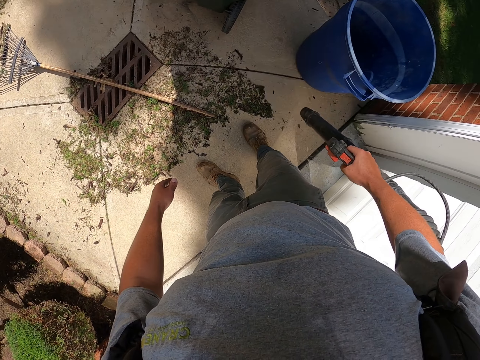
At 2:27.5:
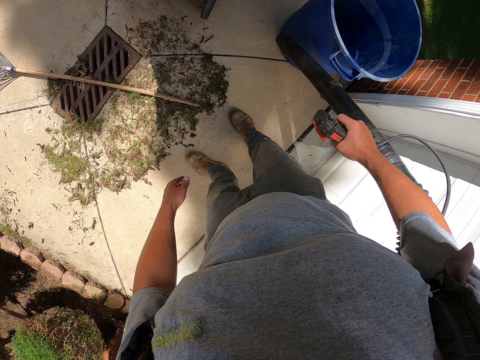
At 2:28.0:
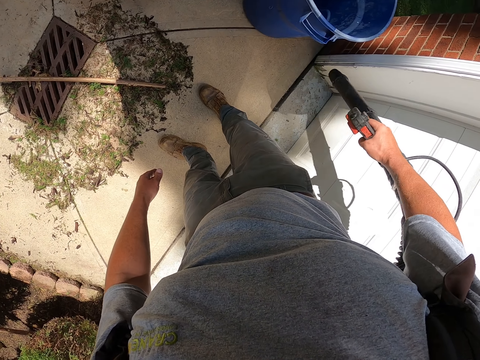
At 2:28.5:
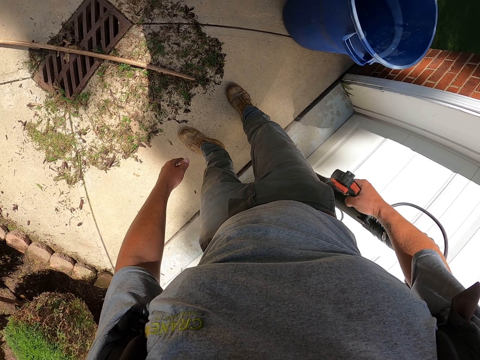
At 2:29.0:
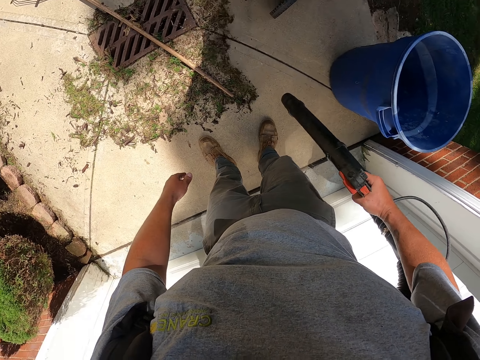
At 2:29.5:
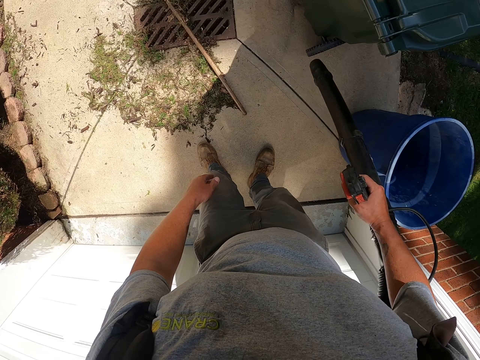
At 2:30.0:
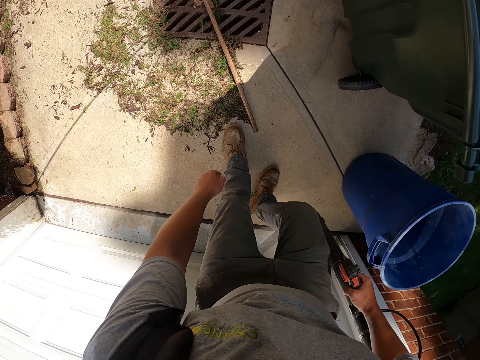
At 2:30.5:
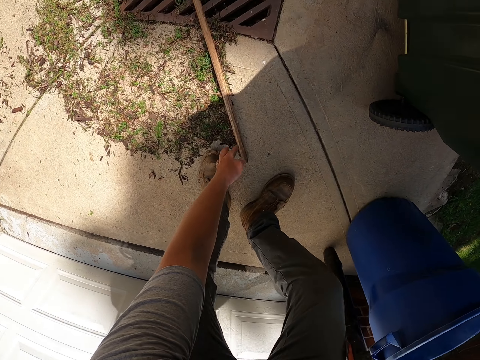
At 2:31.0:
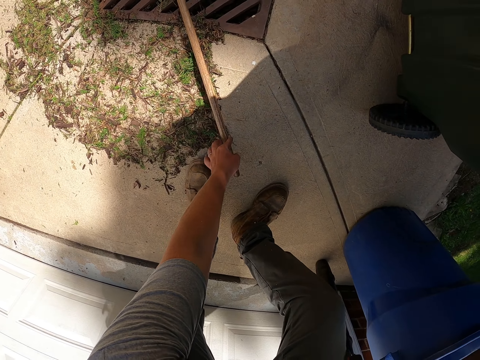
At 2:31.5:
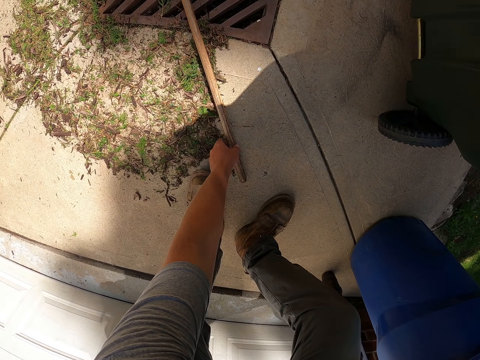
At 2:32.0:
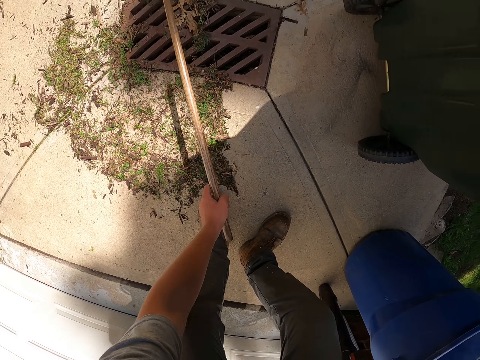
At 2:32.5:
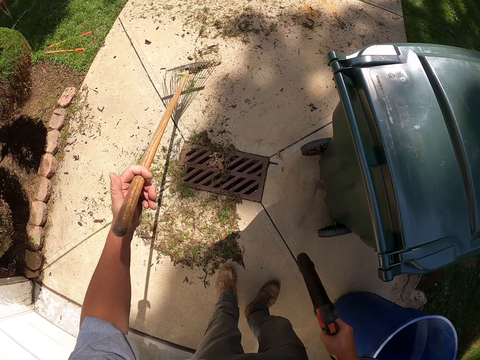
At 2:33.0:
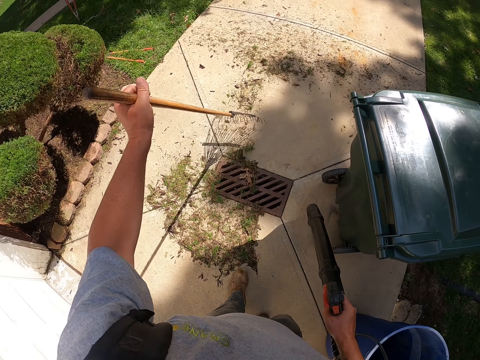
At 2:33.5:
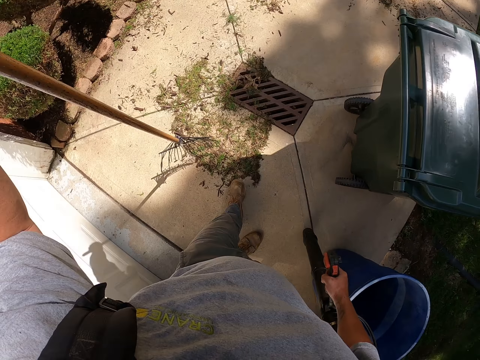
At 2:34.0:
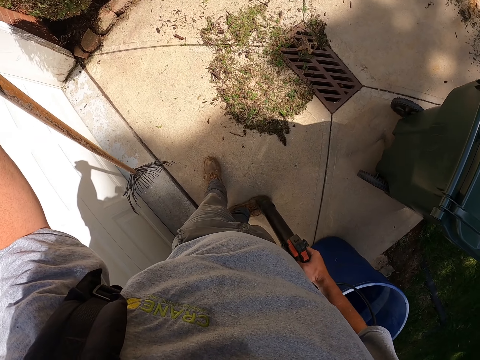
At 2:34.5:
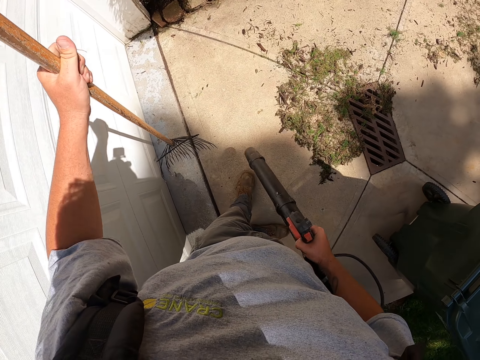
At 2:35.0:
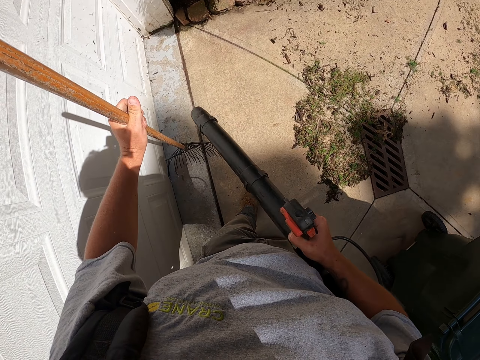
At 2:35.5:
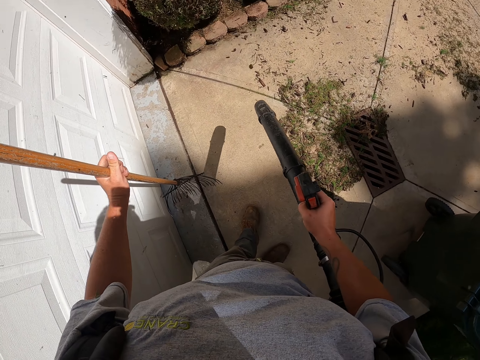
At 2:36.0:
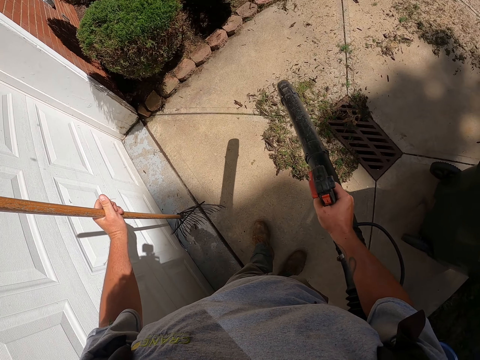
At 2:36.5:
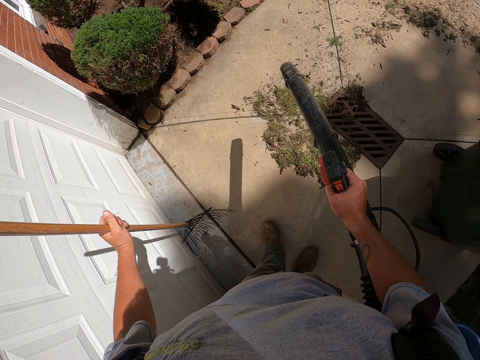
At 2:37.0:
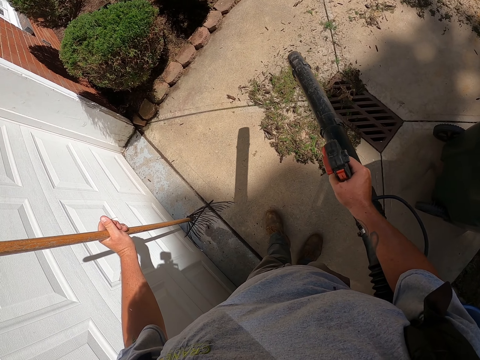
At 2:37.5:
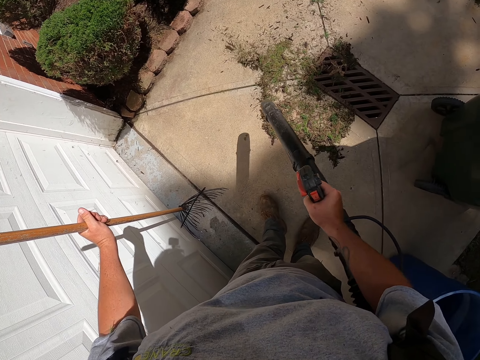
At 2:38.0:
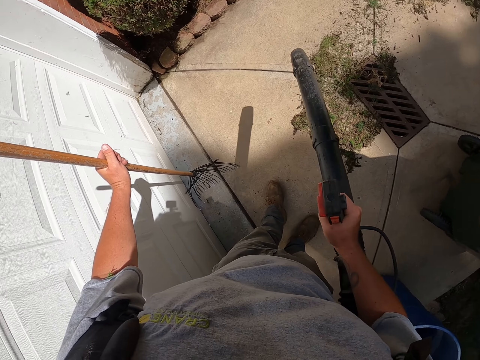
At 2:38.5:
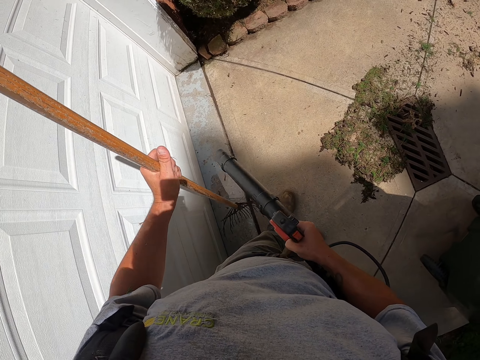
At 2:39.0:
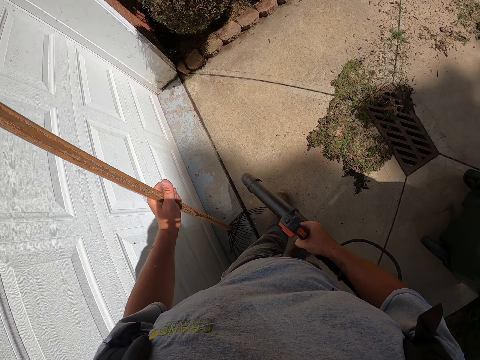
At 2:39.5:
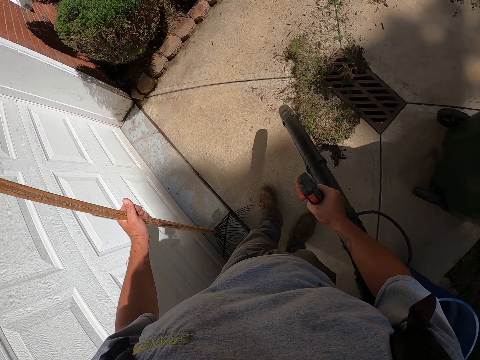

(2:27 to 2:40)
The camera wearer picks up a rake from the floor. They blow at the walkway. They blow the floor.

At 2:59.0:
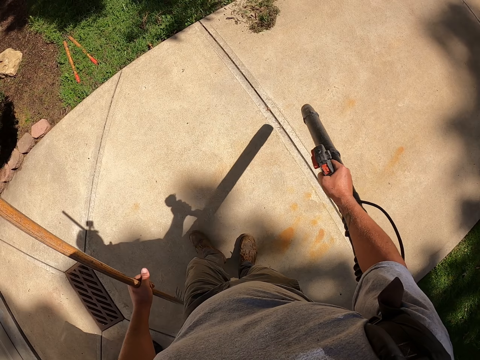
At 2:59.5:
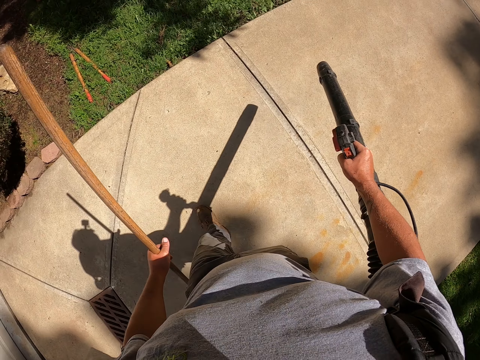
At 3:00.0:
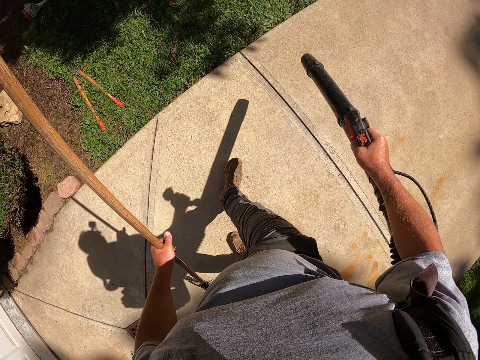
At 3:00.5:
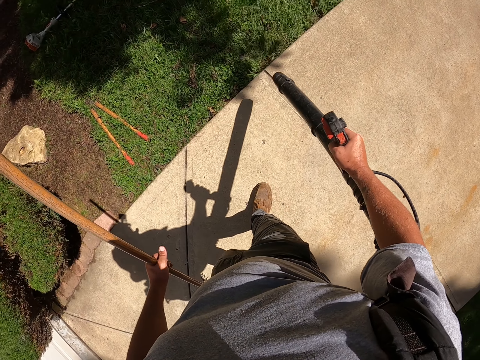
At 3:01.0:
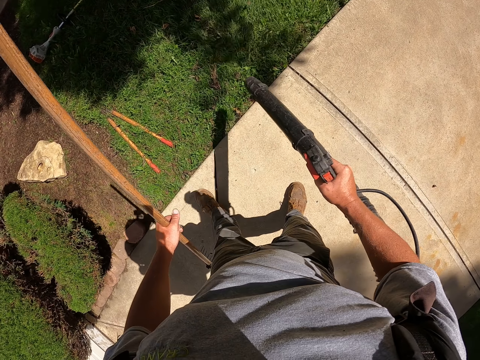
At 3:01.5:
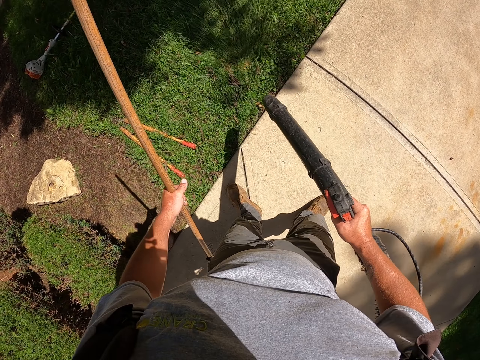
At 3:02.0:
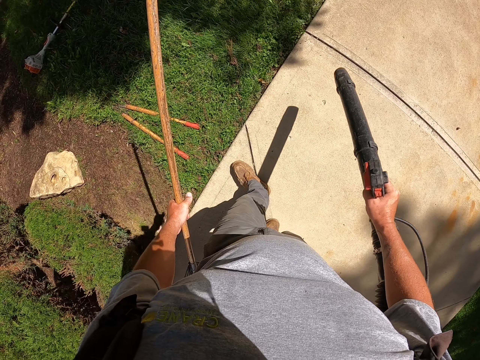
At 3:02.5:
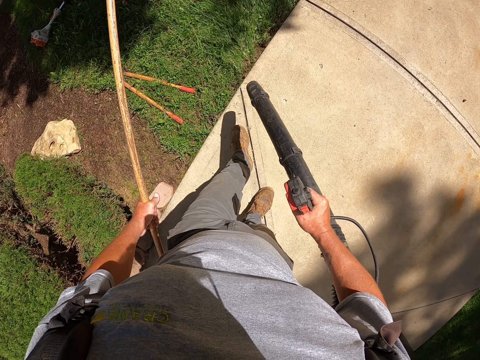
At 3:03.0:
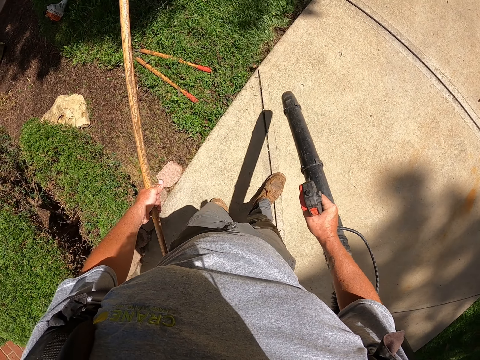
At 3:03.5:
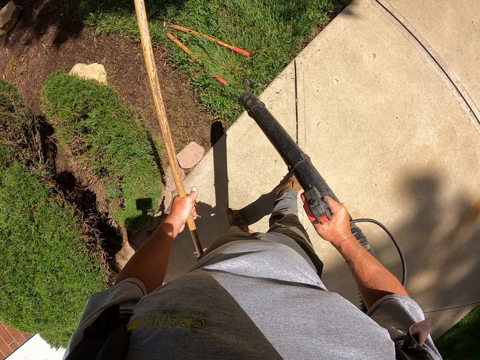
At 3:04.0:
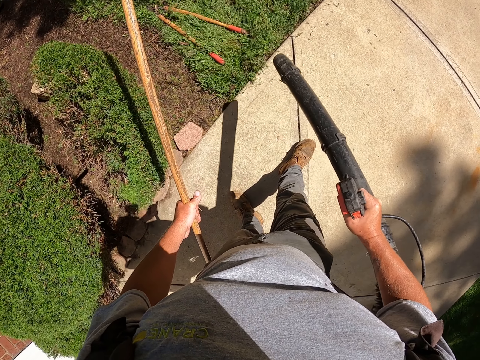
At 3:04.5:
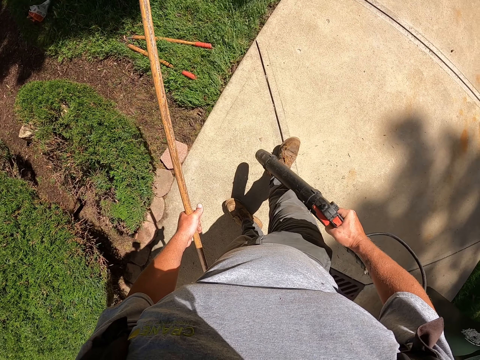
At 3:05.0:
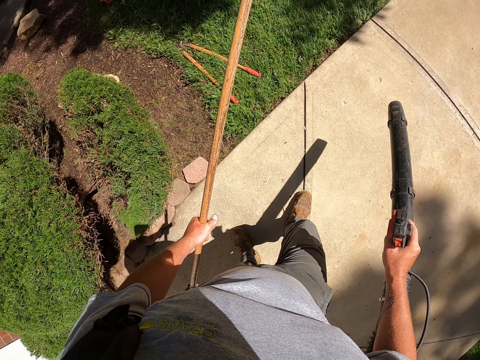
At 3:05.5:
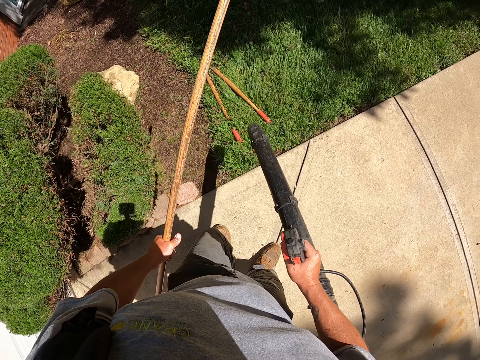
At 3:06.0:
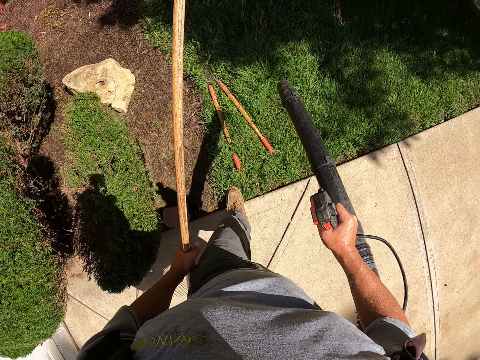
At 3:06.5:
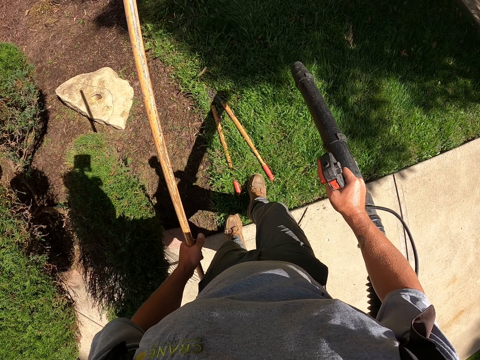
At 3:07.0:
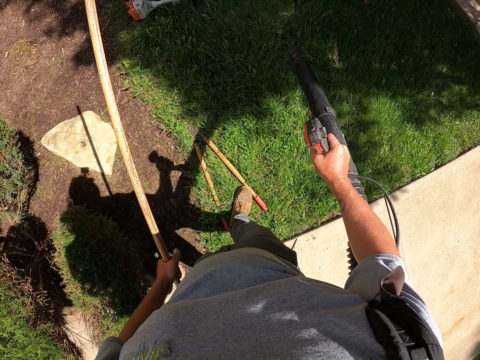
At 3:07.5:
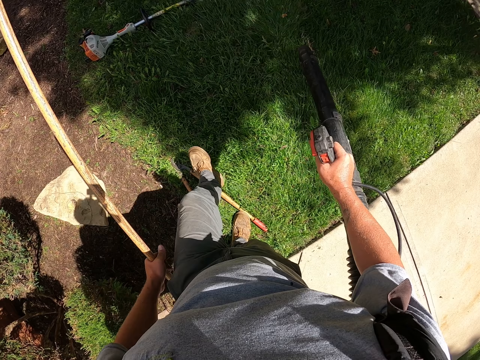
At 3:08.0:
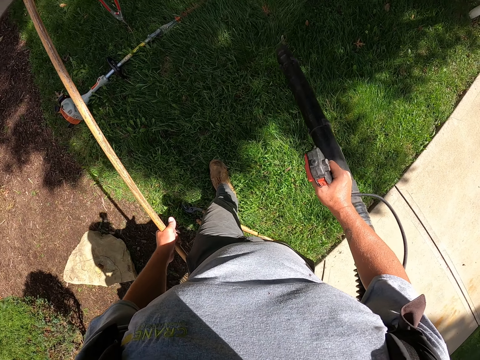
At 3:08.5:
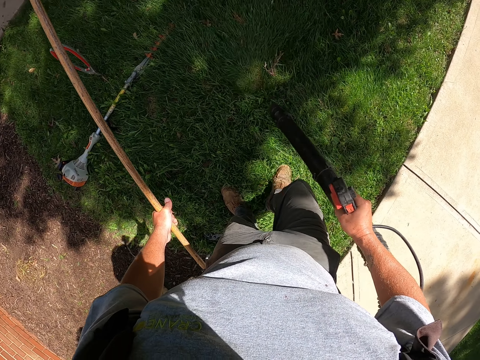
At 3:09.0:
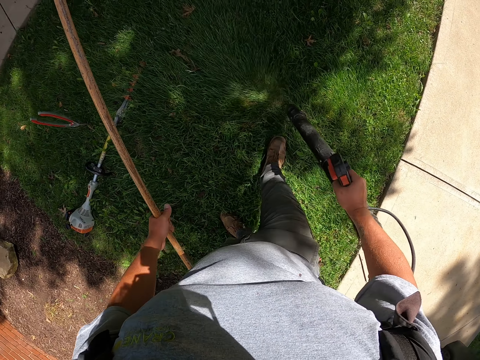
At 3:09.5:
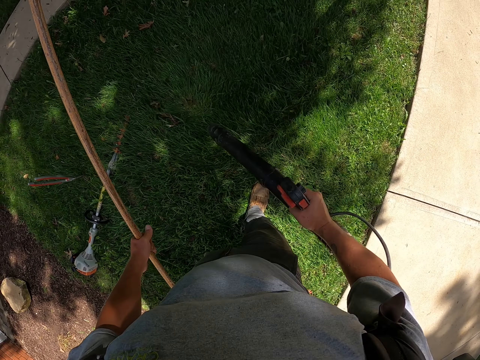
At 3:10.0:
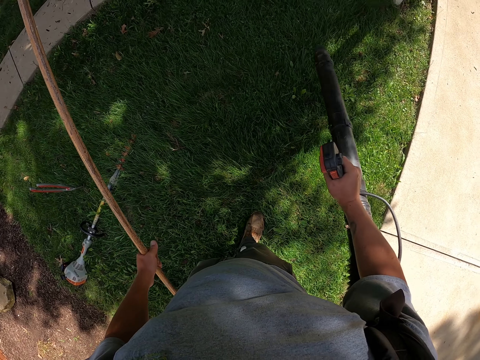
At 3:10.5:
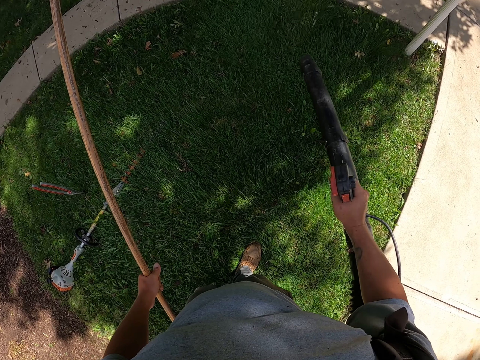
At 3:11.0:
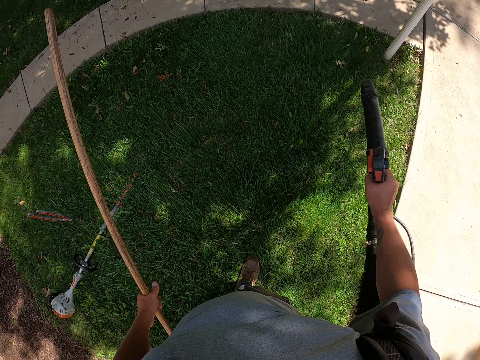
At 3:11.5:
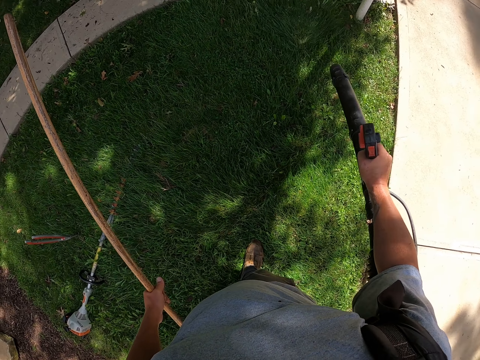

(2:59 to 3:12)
The camera wearer blows in the garden. They blow grass on the compound.
